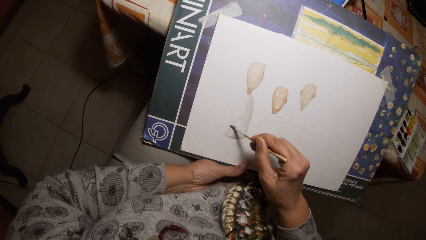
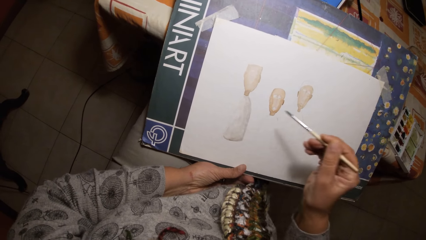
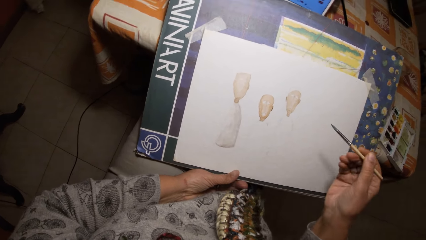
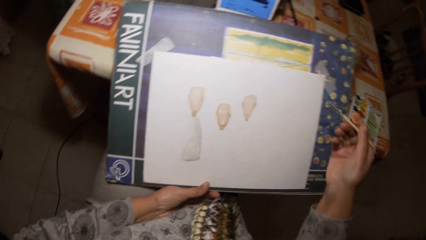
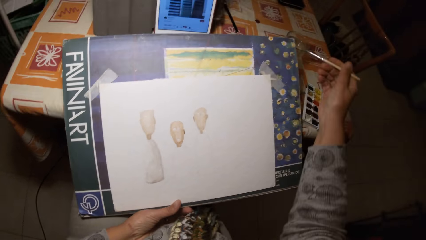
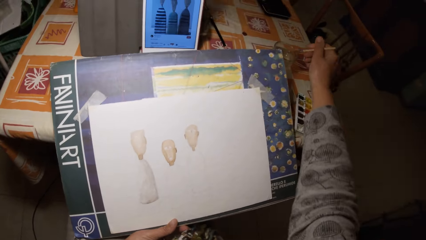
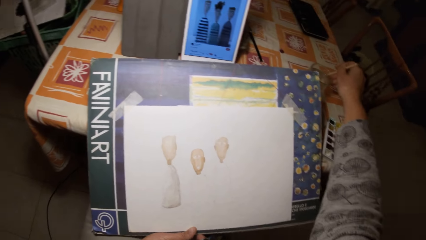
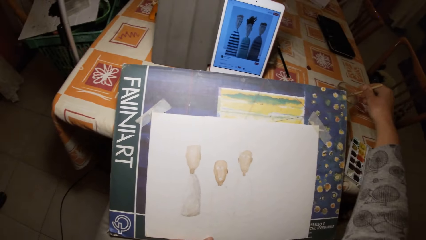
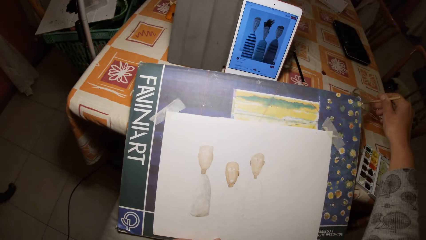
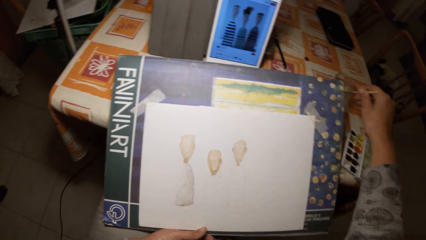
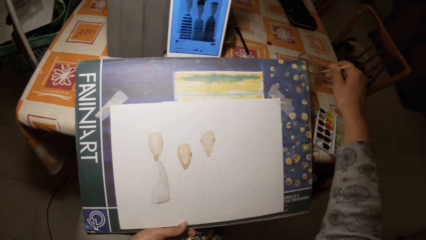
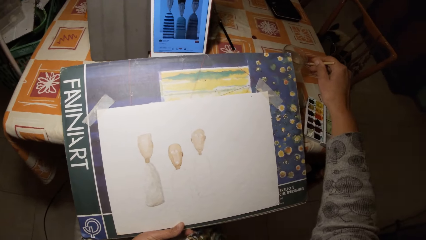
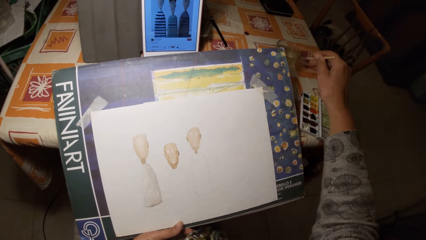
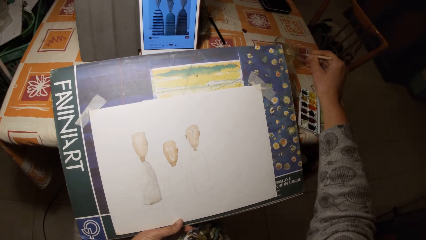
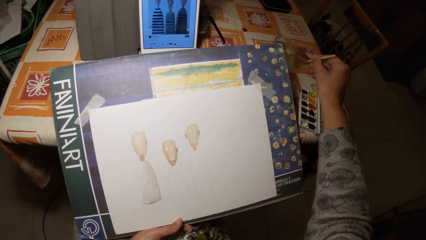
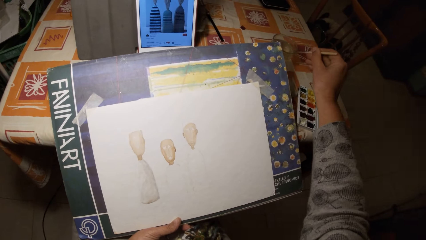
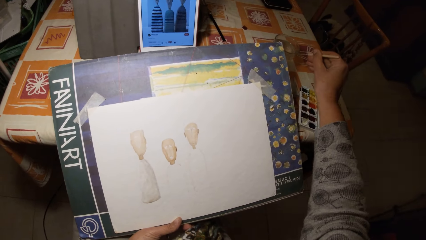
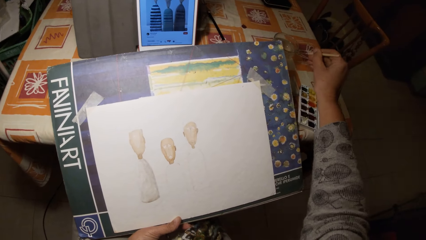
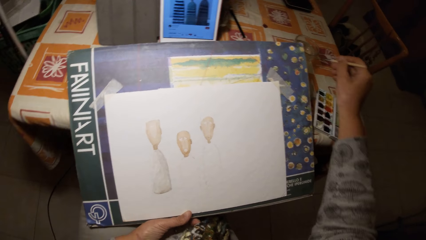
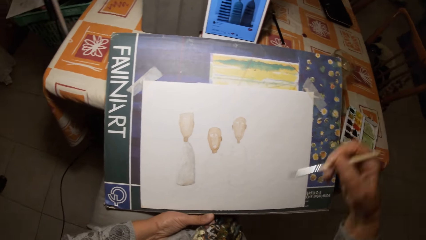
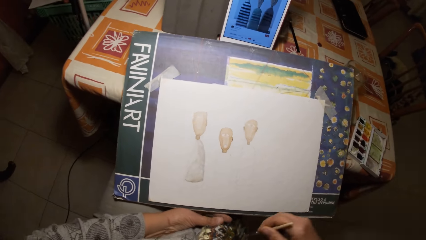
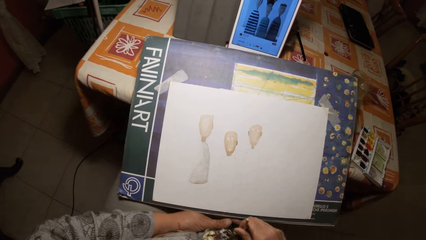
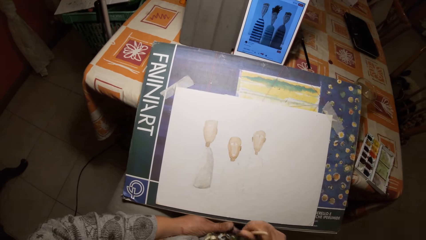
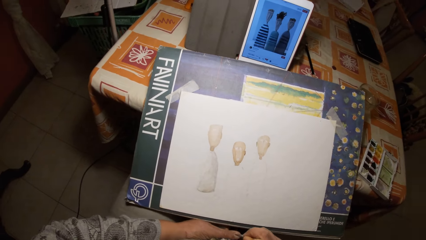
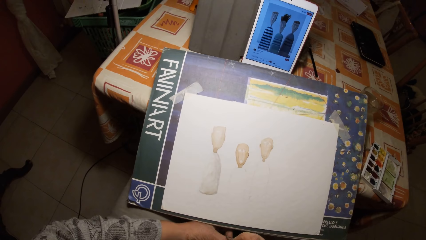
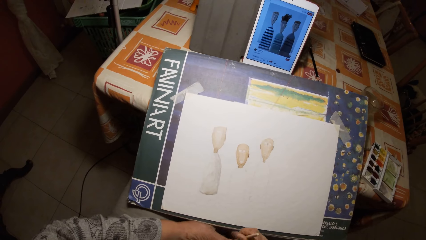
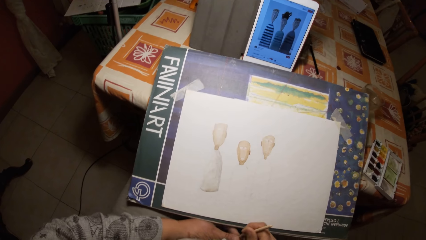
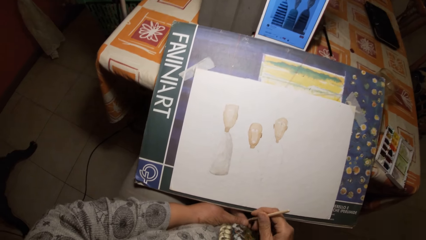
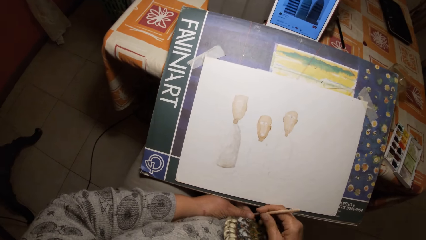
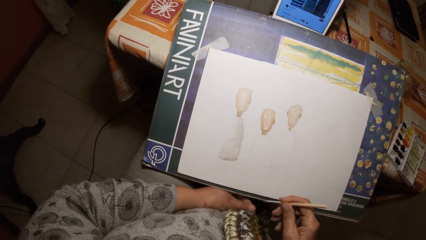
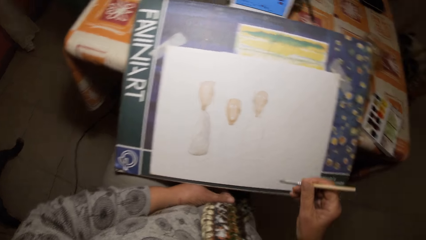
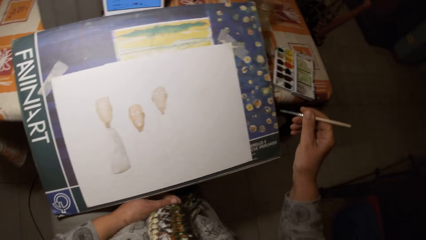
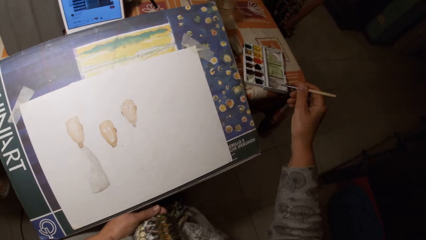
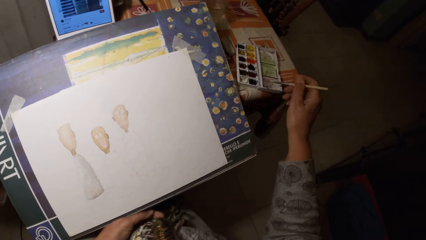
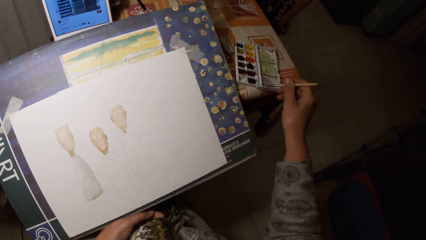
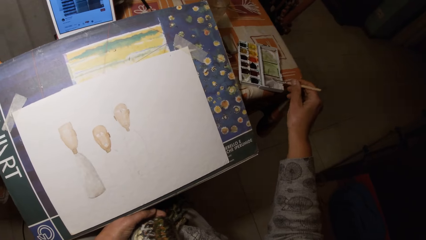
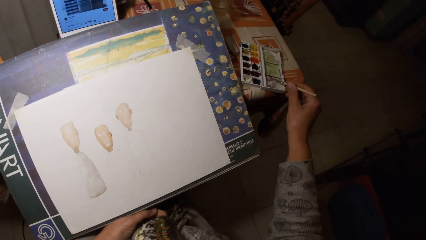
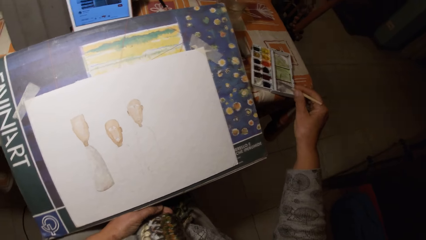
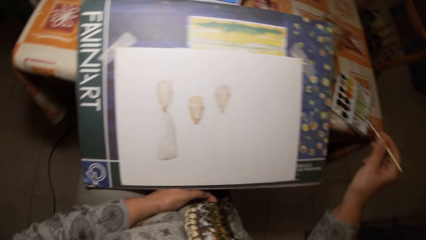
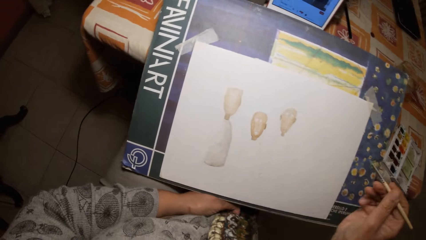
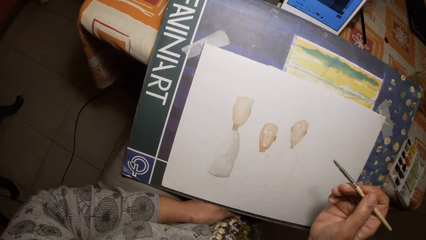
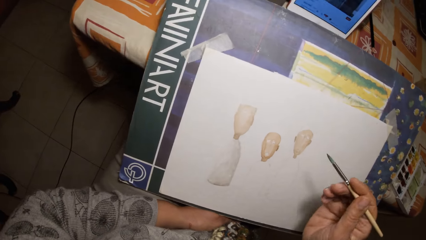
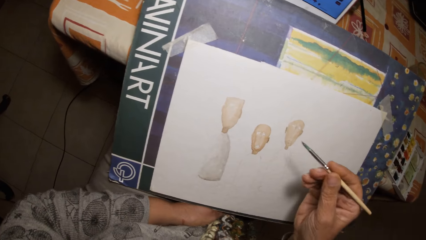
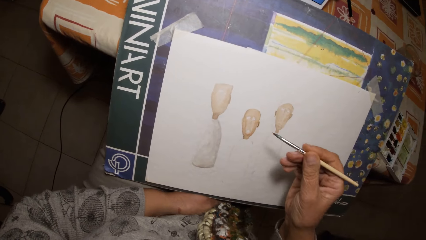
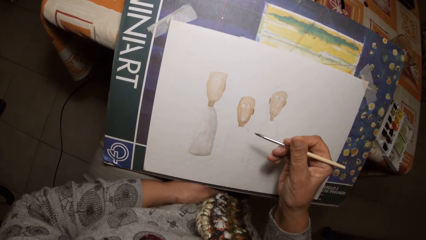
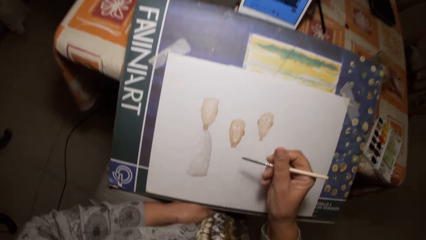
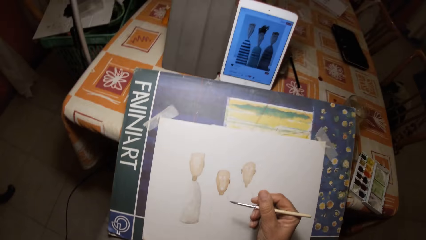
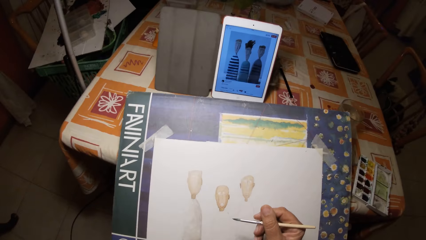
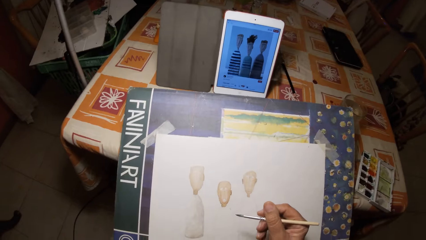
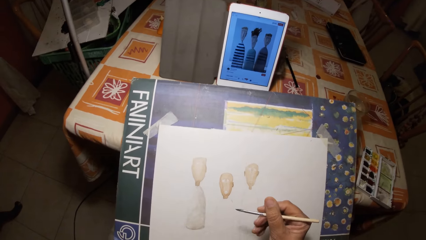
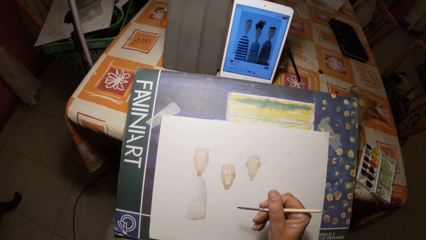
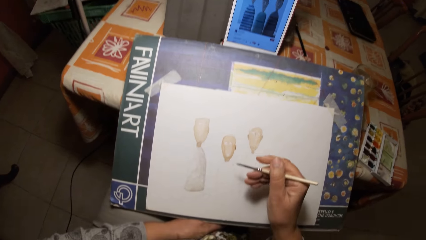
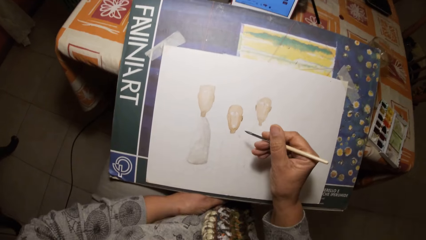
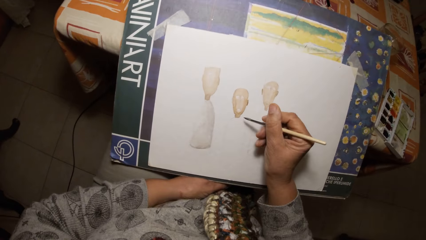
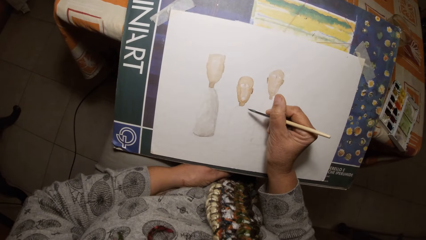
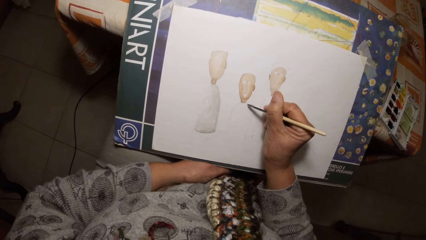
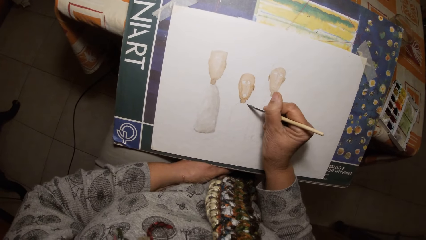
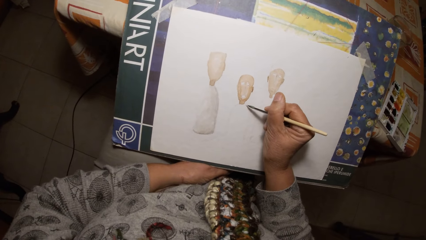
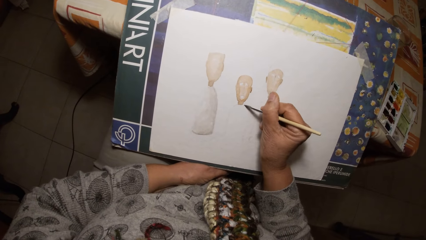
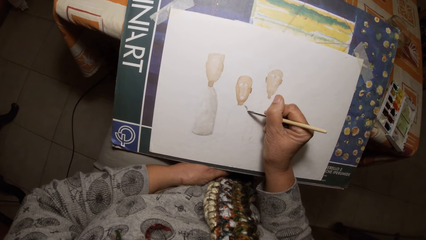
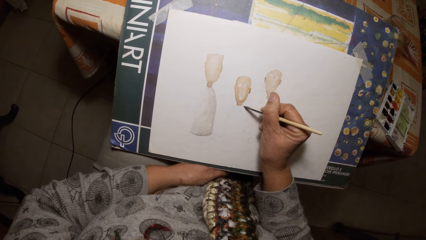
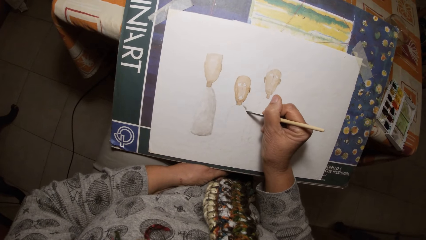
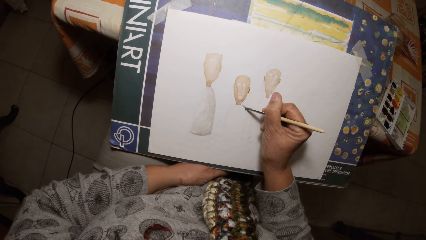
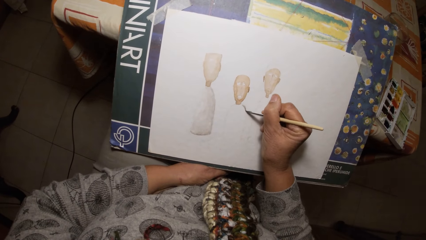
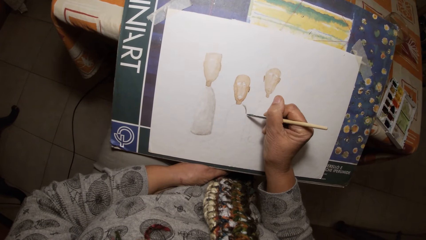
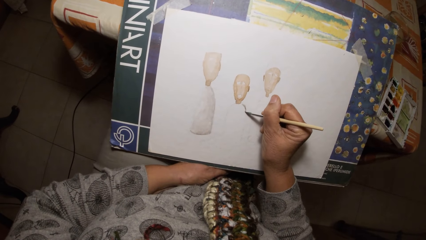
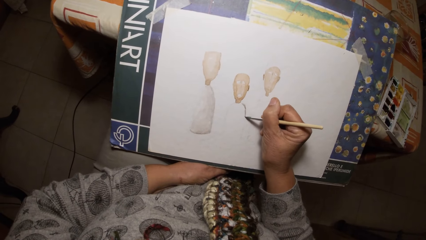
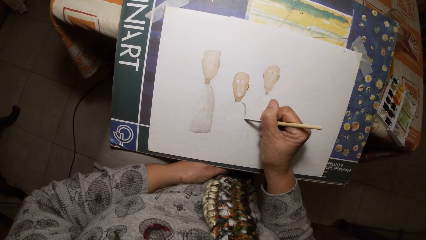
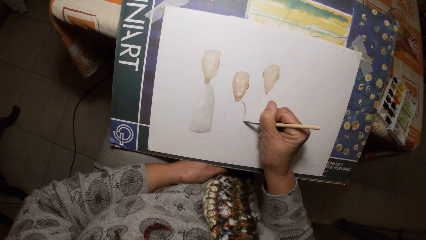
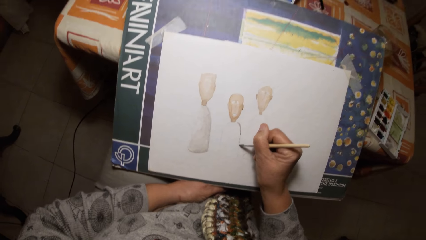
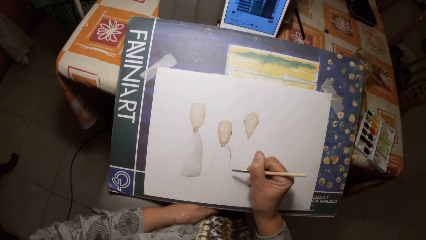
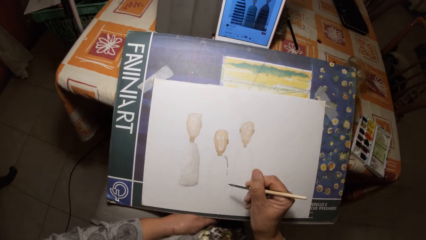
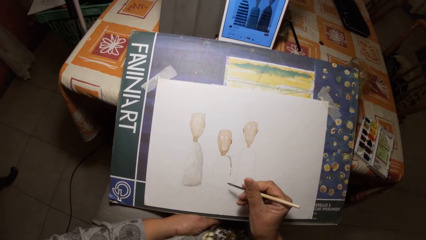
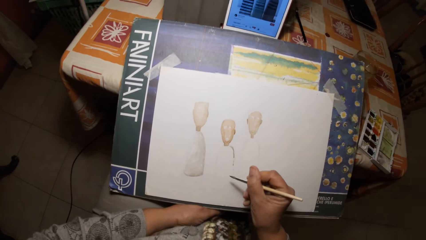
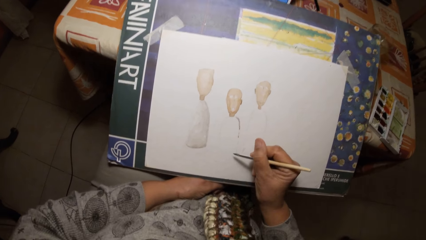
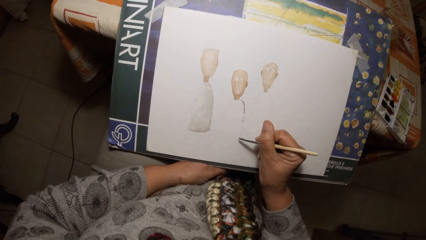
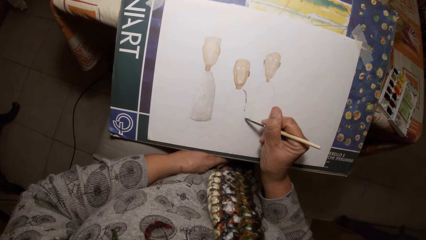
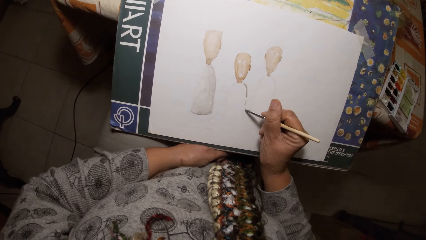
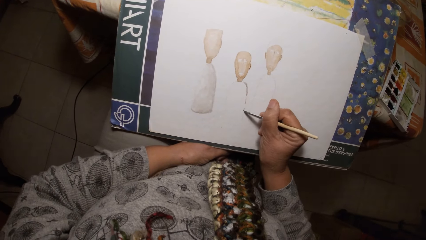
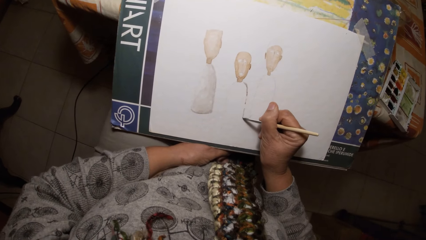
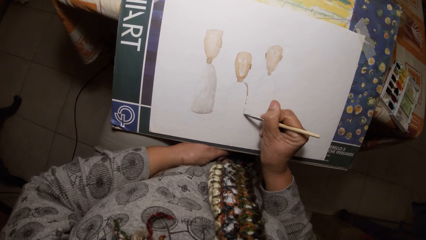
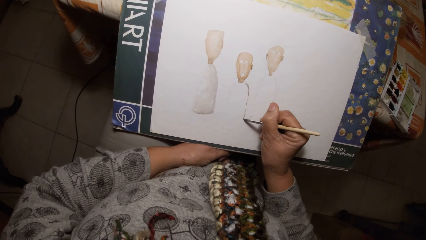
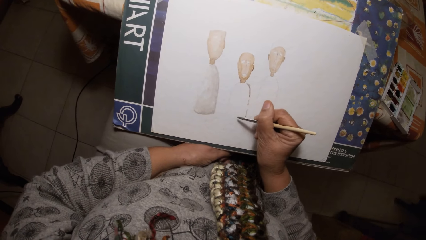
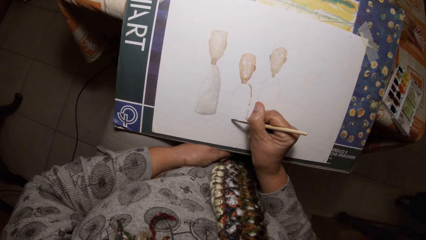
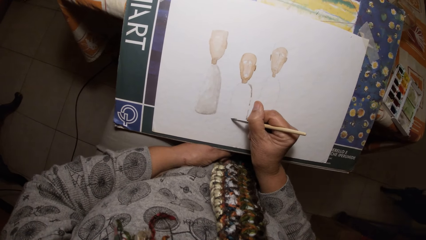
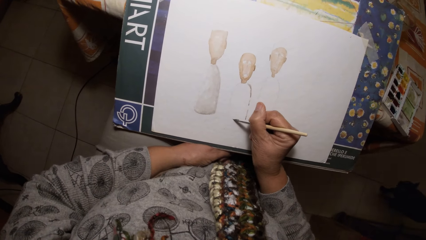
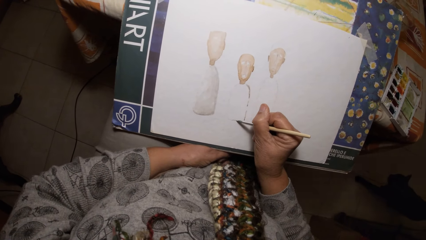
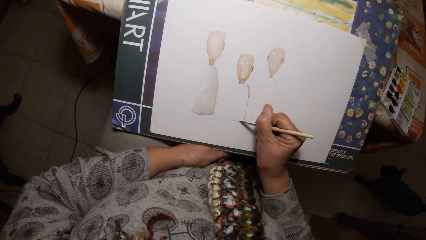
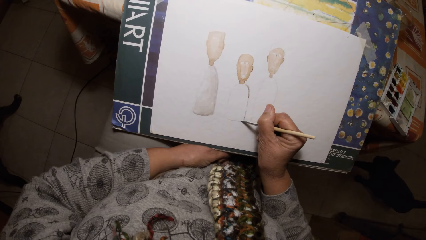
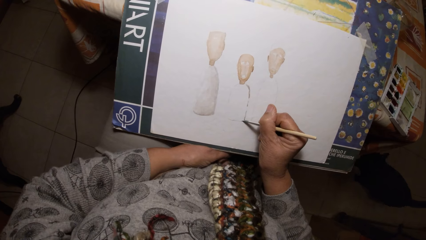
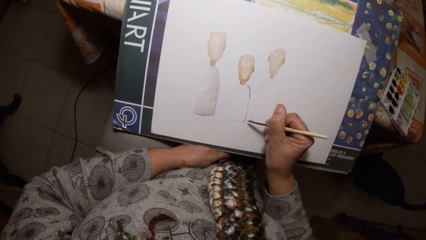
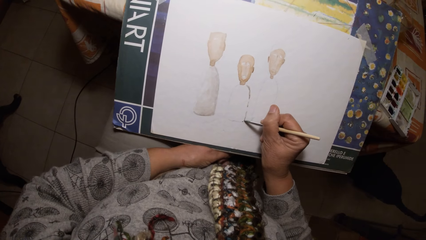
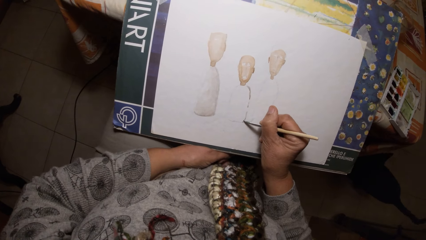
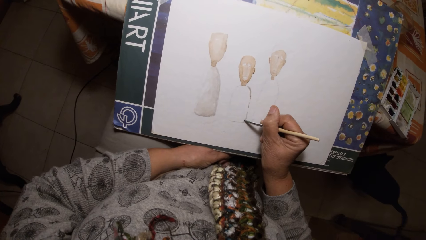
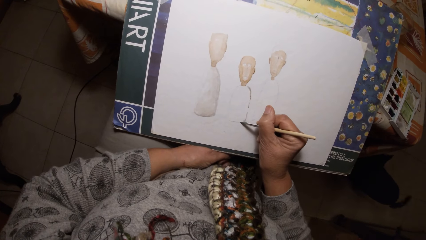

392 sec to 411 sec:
The camera wearer cleans the paintbrush on the table. She dips the brush in the water. She cleans the paintbrush with her left hand. She brushes the hand. She takes paint from a watercolor set with the paintbrush. She stirs the brush in the watercolor pan. She paints on the paper with the paintbrush.
